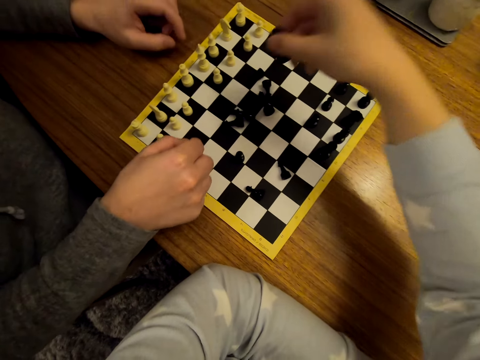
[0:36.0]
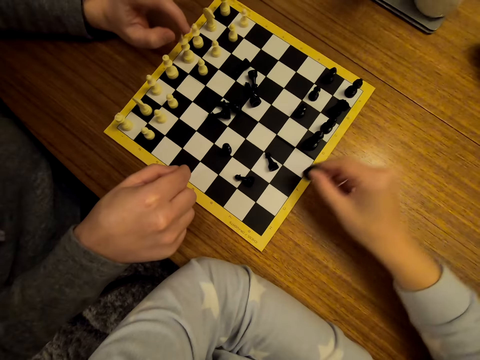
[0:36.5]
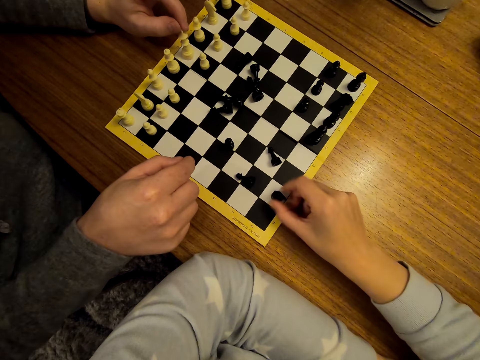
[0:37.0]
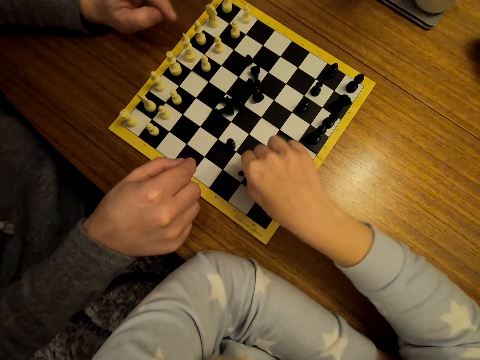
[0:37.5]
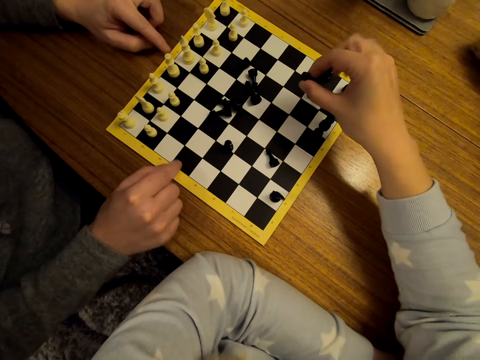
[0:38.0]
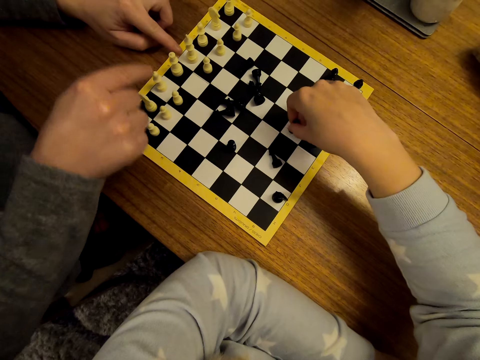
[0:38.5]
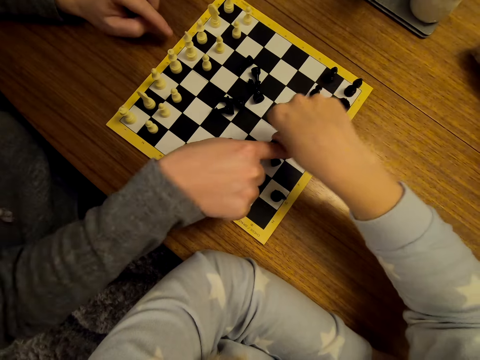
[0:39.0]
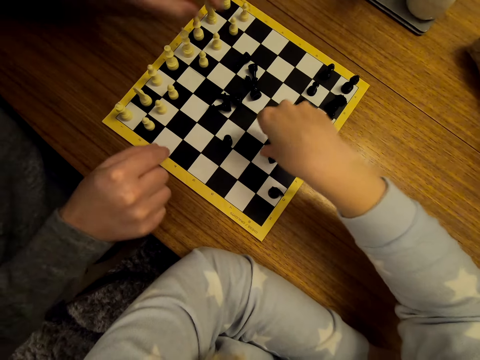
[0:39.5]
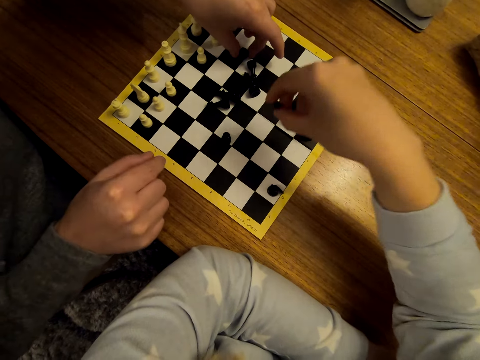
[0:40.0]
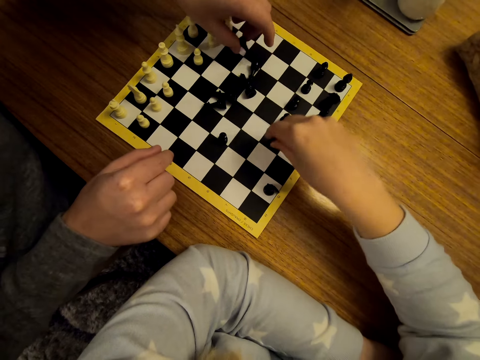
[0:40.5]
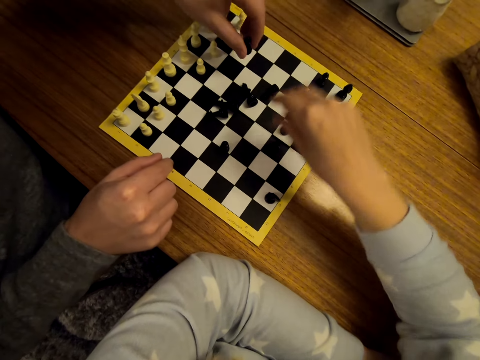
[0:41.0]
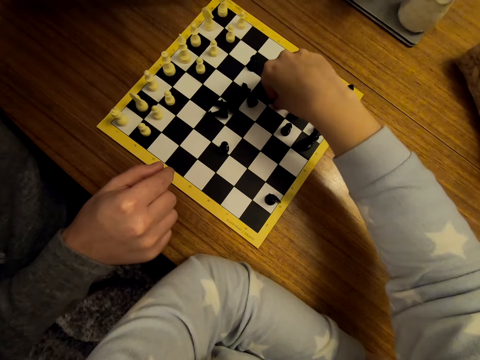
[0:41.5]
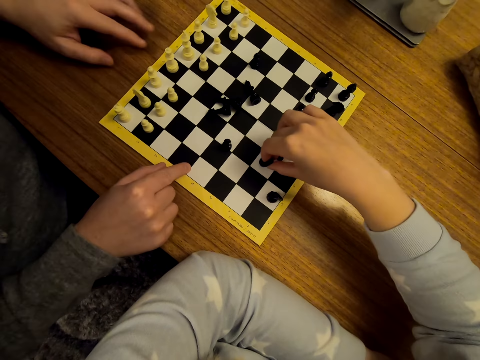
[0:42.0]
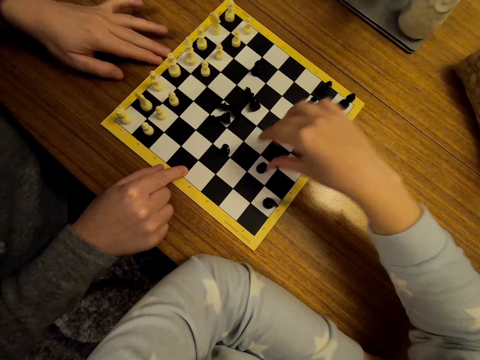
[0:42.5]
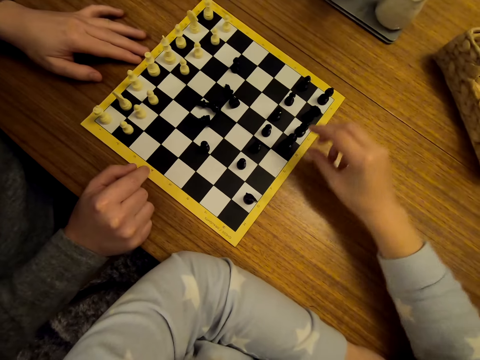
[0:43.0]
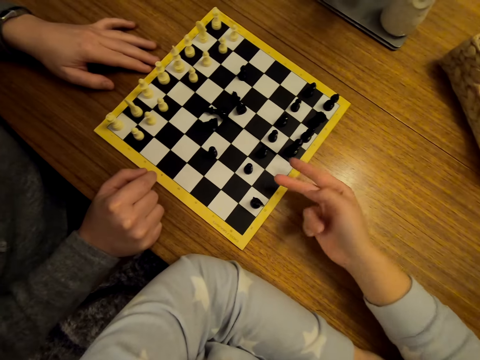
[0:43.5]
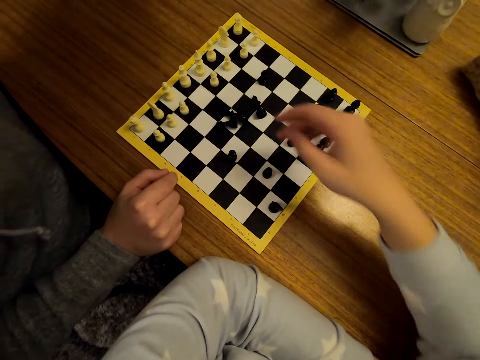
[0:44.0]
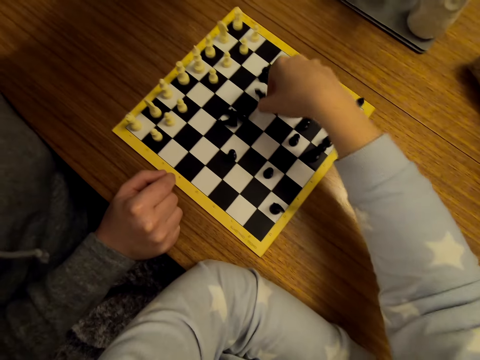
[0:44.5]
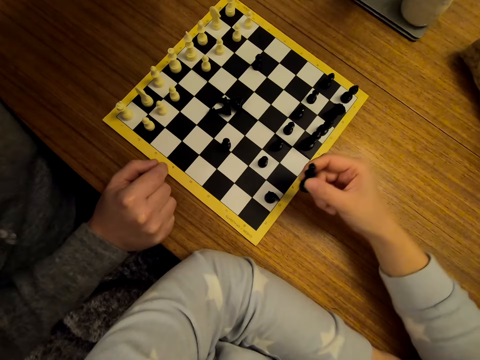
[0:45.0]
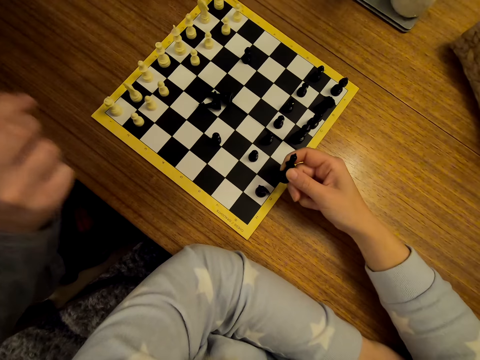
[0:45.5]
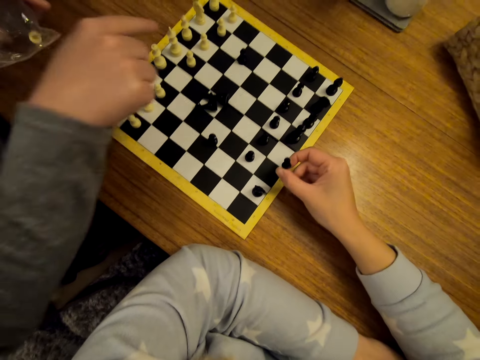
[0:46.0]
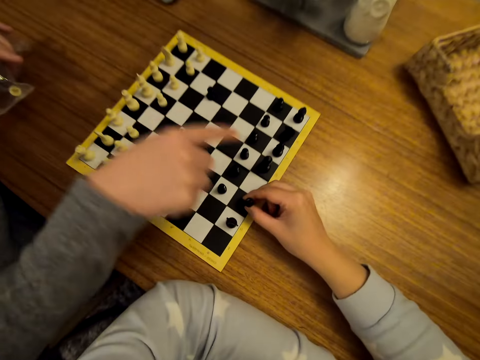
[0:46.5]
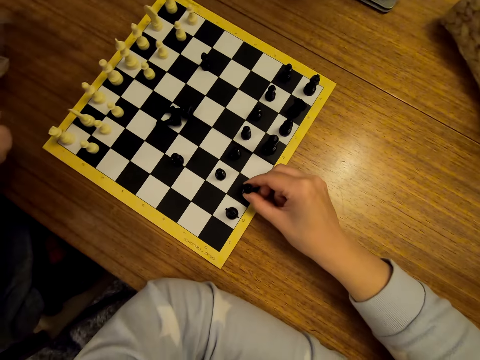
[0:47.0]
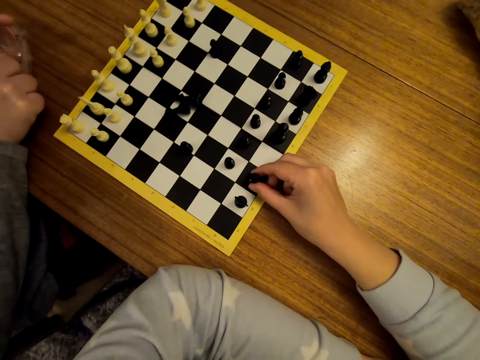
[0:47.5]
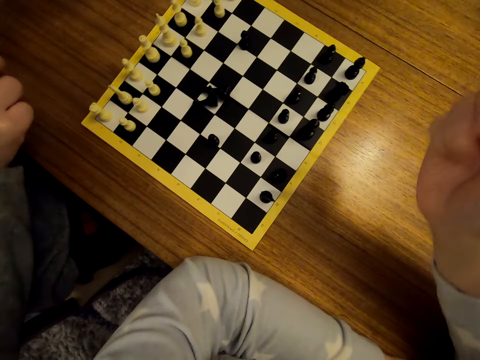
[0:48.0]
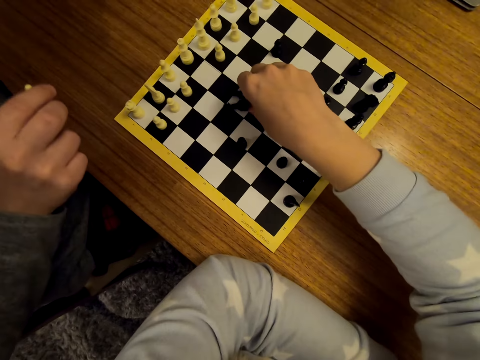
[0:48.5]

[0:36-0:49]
A woman moves a pawn on the chess board. The camera wearer interacts with the woman.

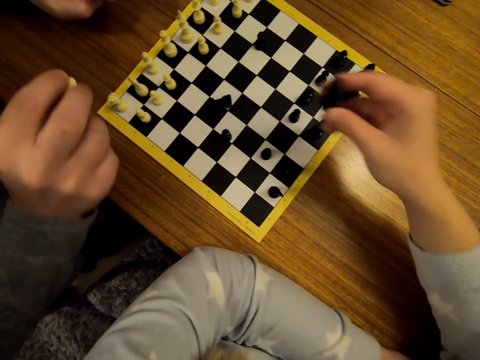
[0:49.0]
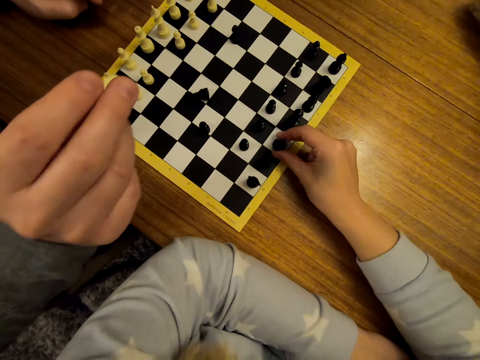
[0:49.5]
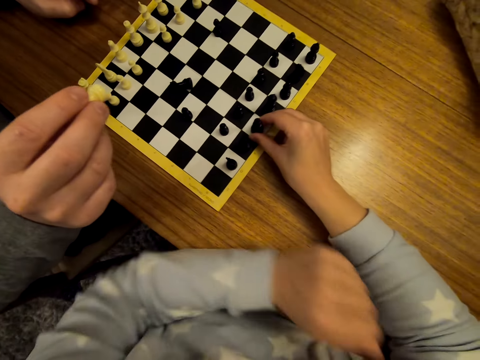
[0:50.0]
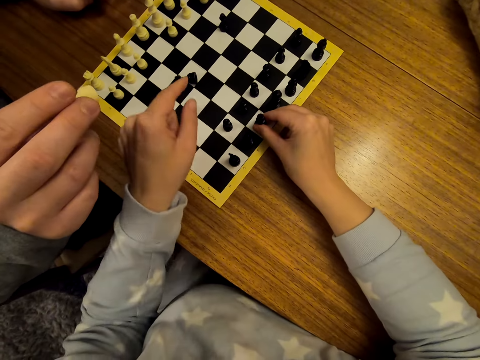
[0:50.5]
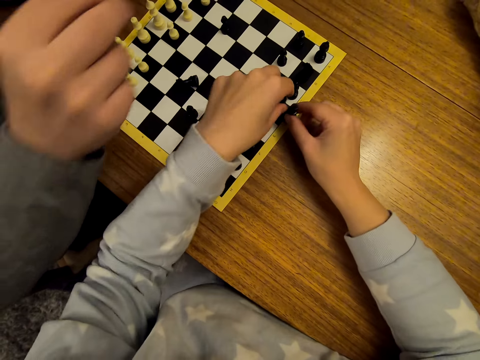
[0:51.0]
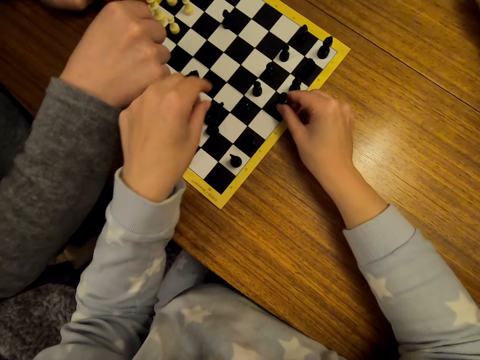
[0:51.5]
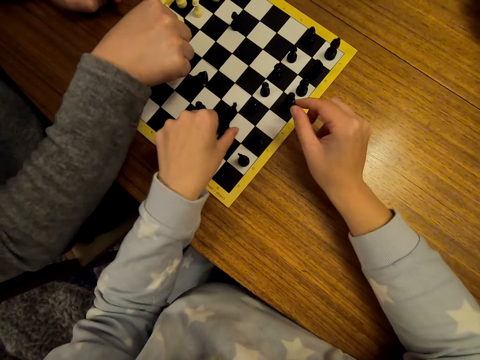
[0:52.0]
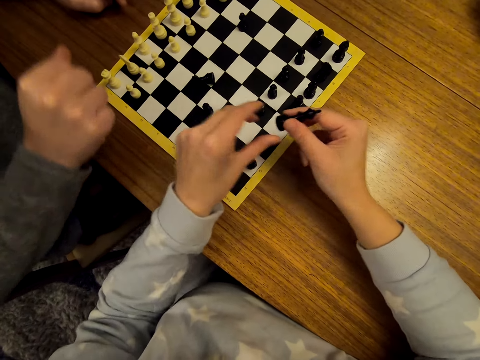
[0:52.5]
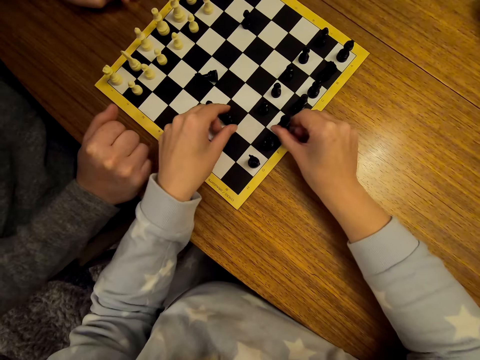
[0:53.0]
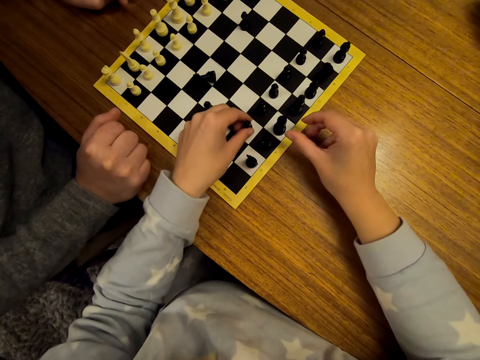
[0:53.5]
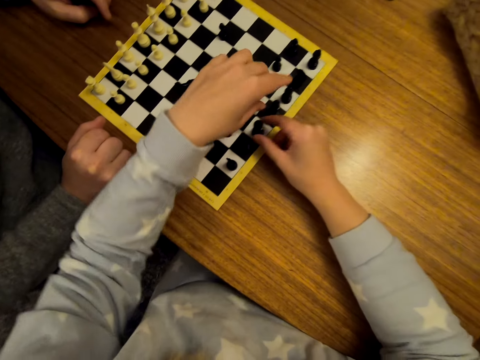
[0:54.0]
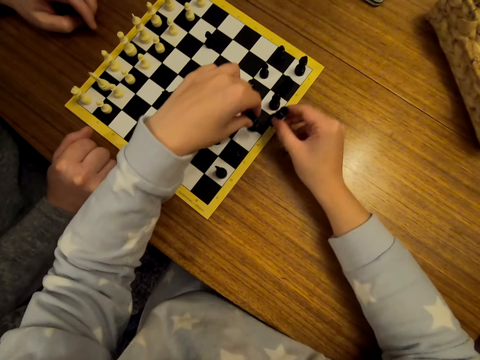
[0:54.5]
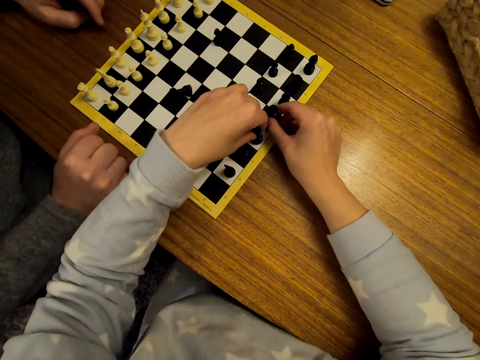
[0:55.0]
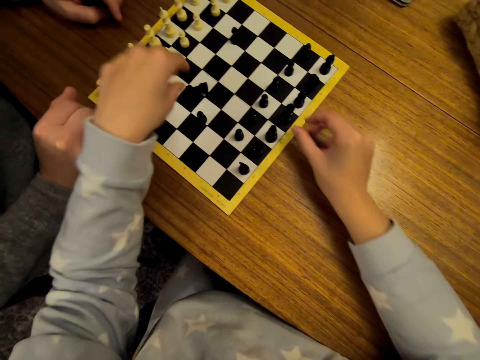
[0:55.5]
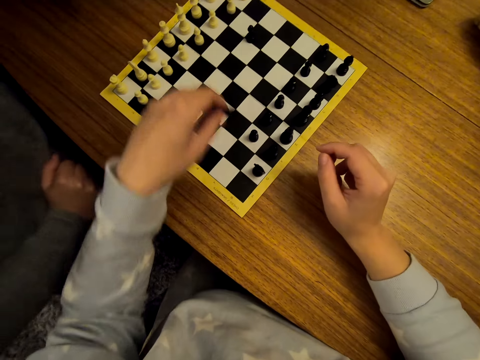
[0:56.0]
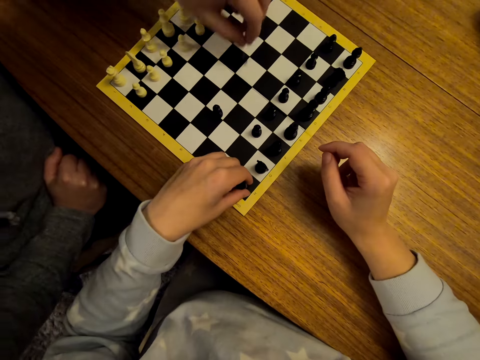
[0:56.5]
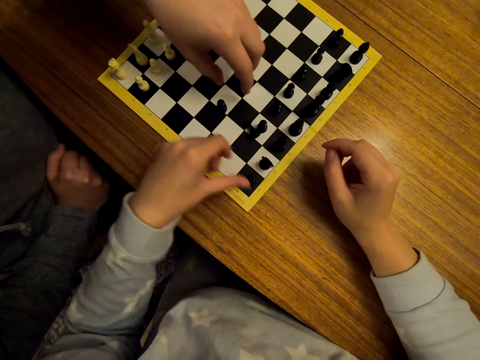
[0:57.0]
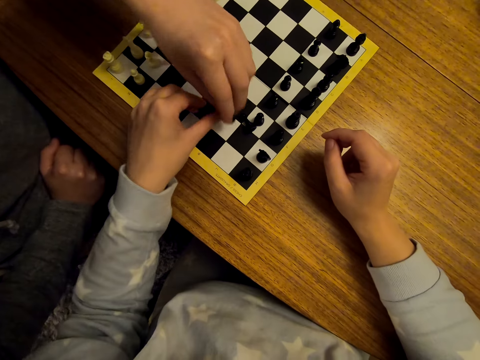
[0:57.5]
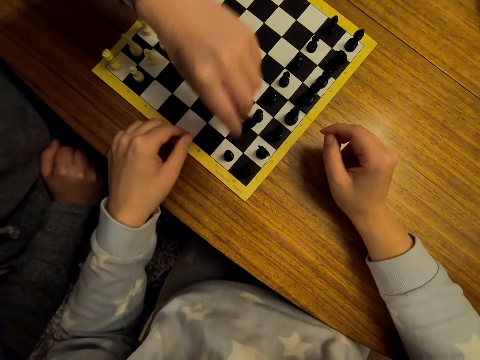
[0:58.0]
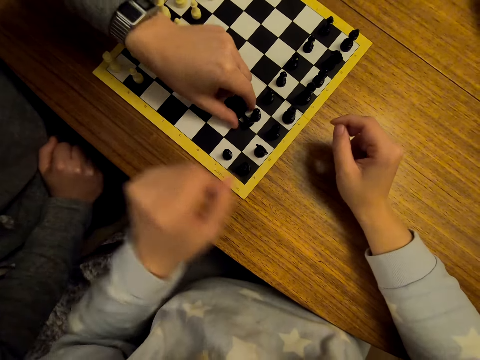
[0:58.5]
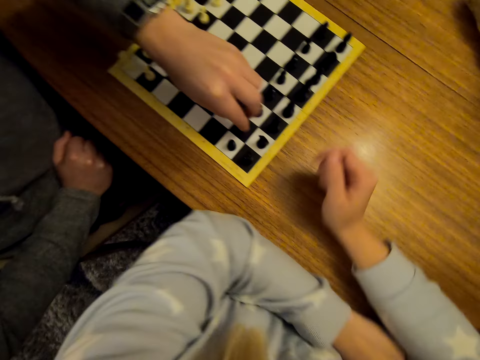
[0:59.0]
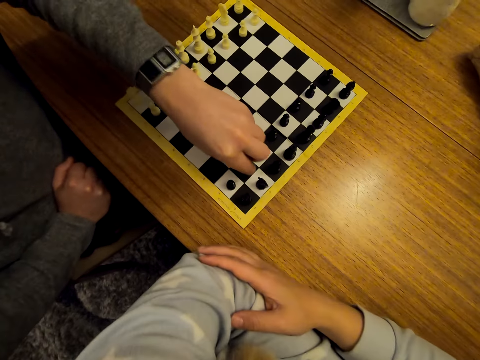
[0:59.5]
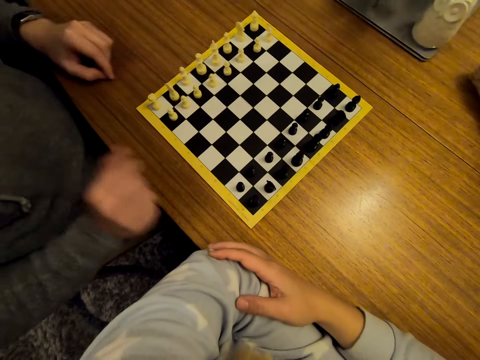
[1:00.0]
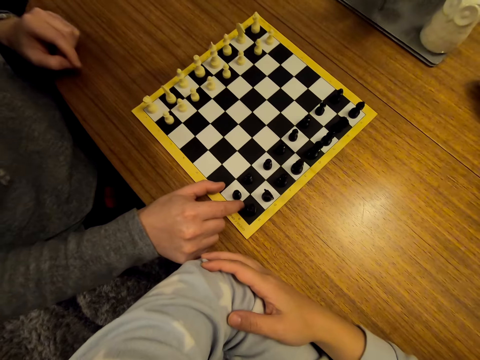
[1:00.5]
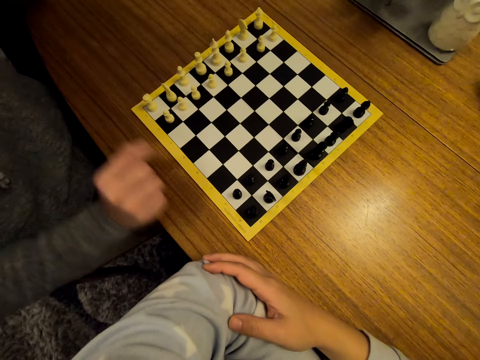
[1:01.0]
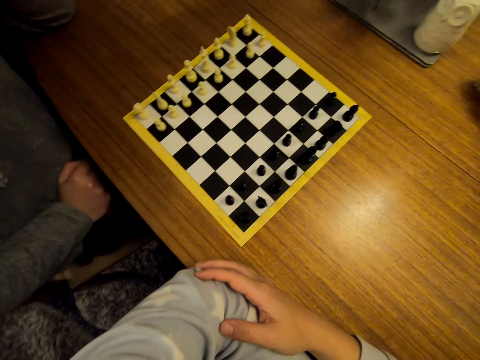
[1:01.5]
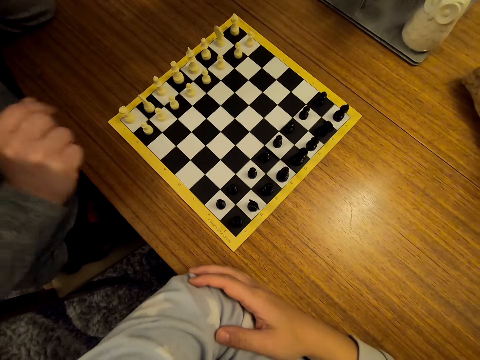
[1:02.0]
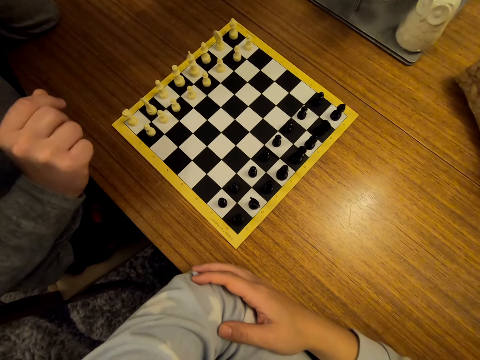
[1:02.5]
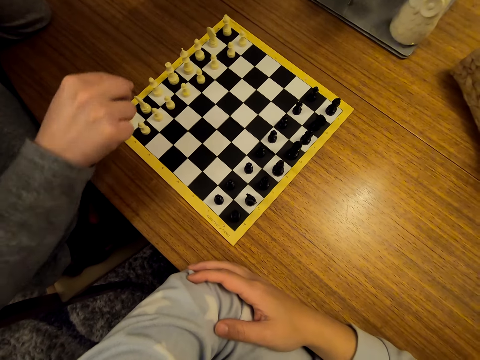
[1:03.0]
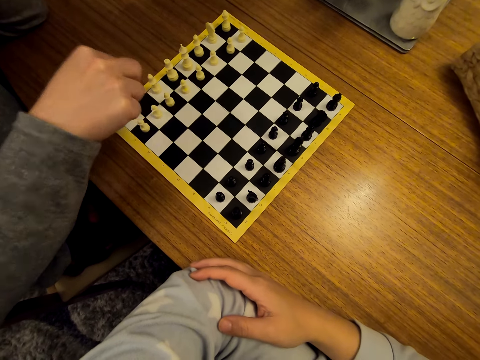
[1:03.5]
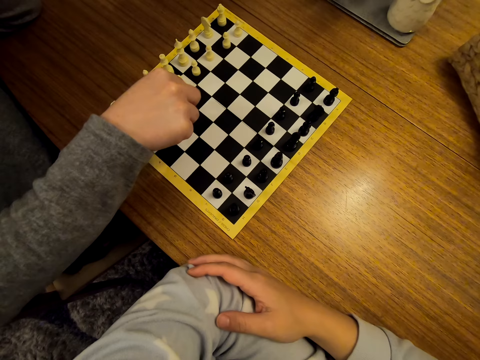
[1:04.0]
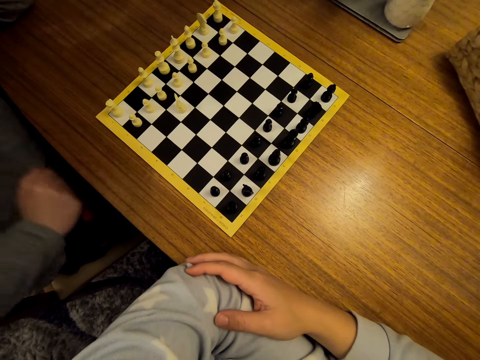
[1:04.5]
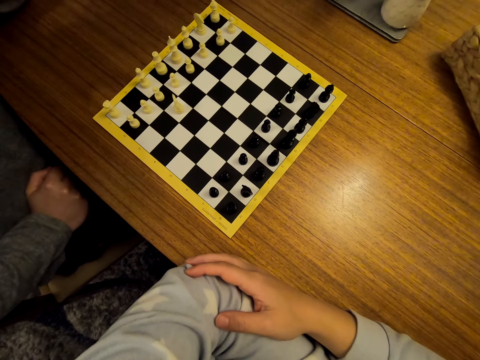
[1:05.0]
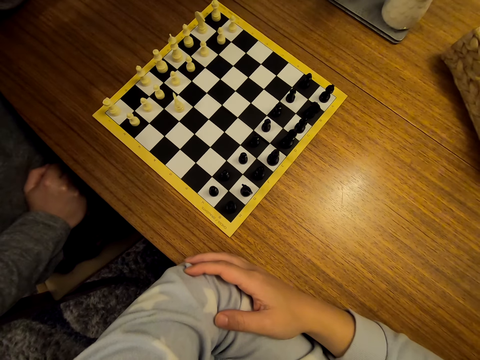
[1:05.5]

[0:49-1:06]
The camera wearer moves a pawn on the chess board. A woman moves the pawn on the chess board. The camera wearer moves the pawn on the chess board. They stare around the chessboard. The woman moves the chess piece.
